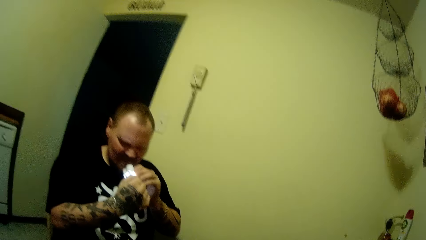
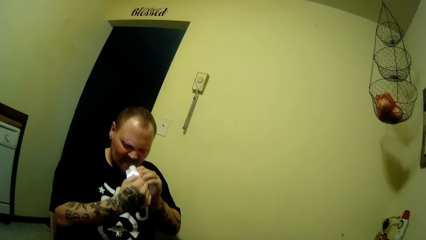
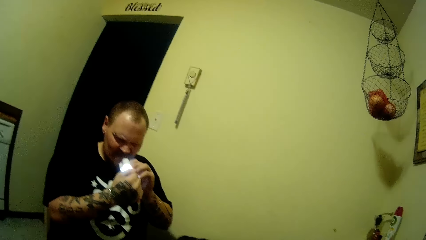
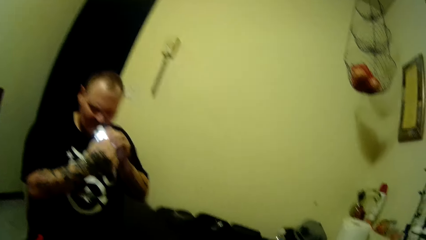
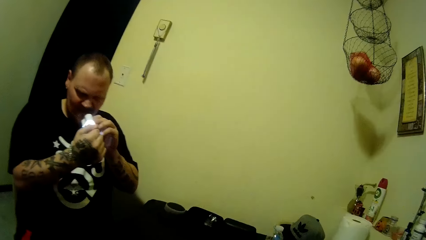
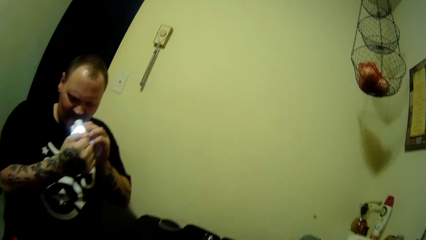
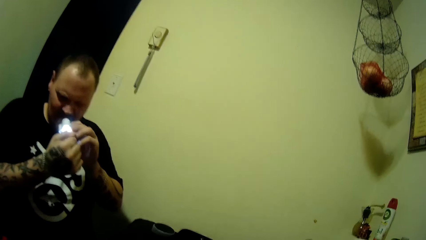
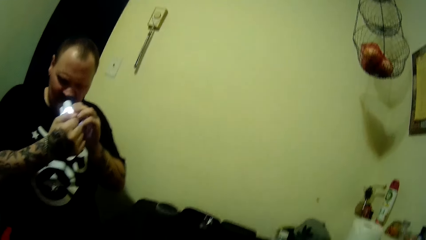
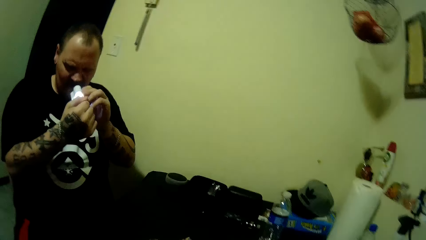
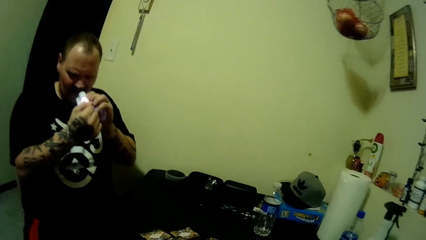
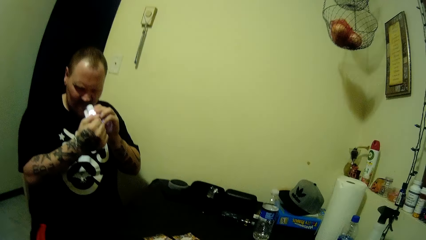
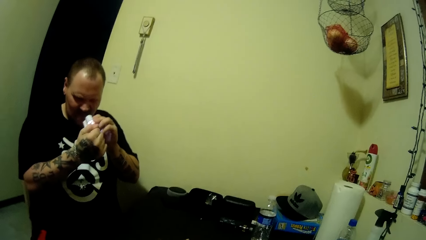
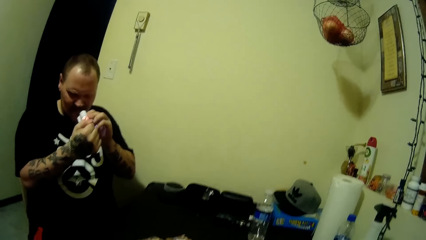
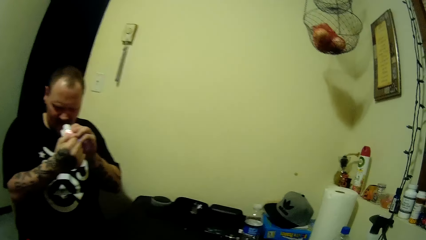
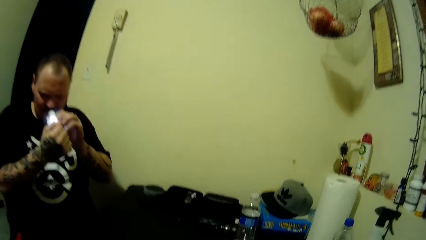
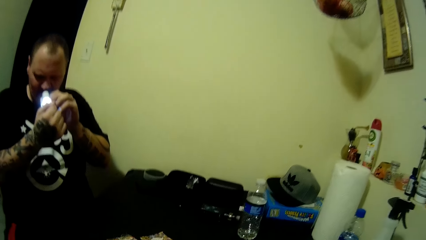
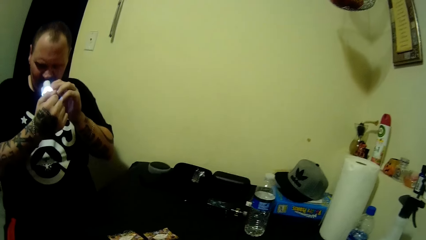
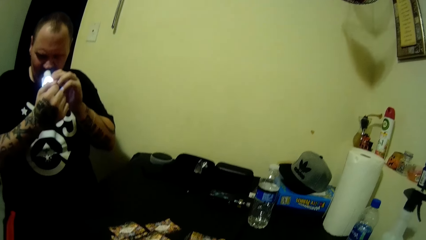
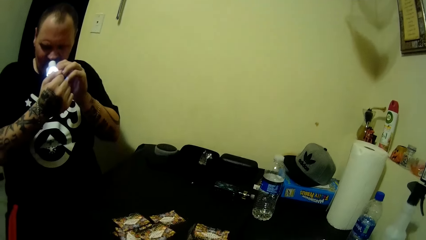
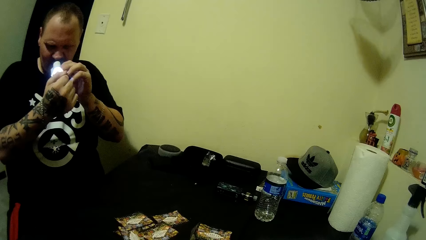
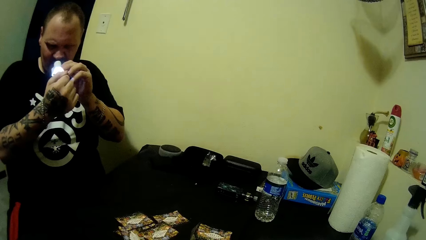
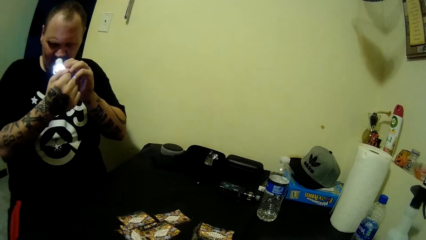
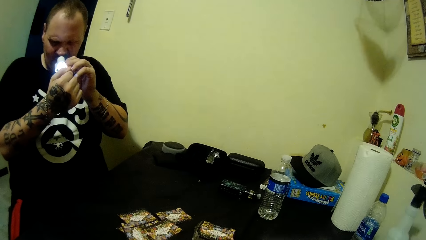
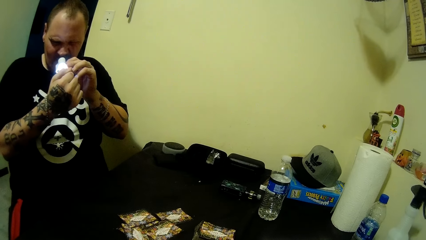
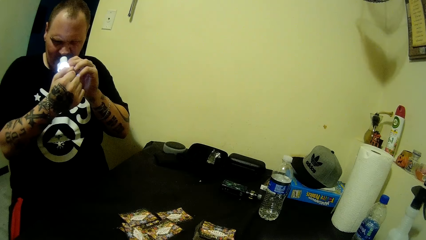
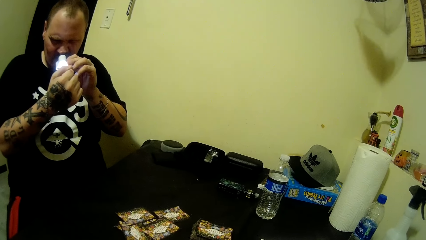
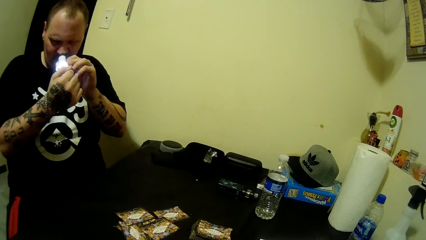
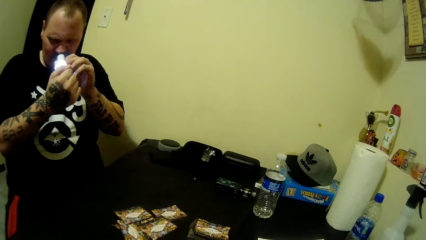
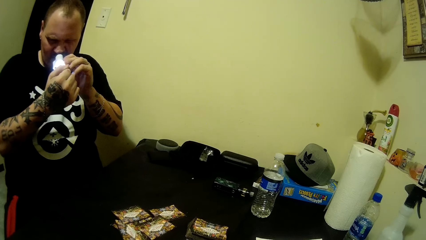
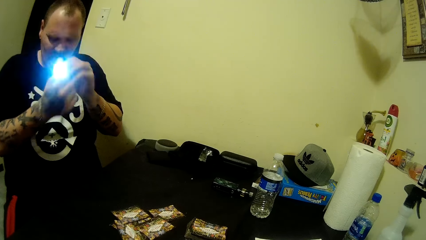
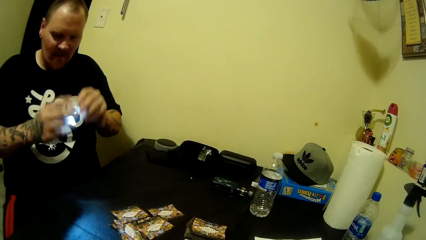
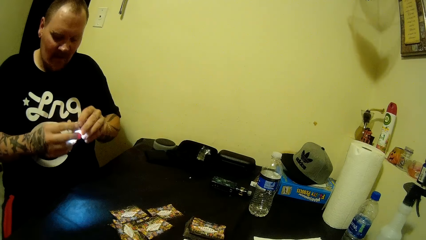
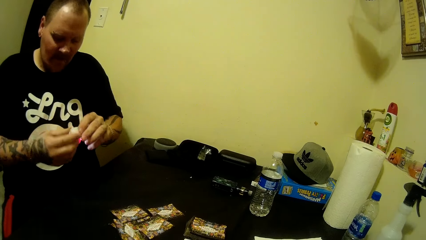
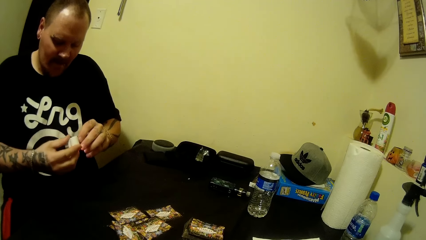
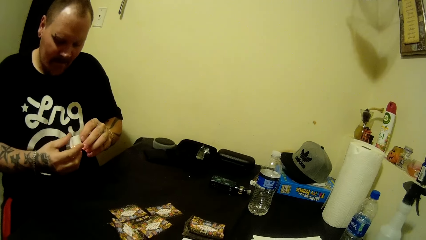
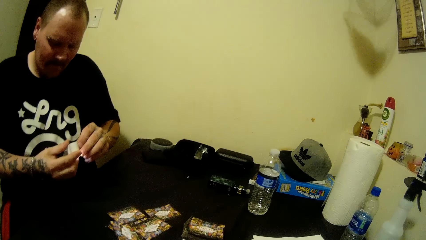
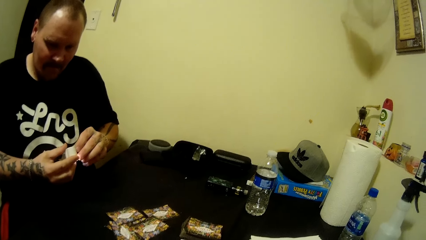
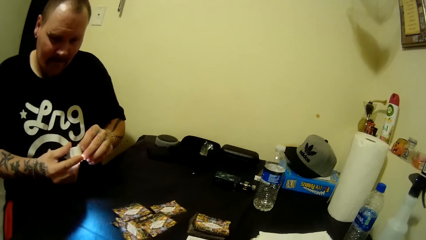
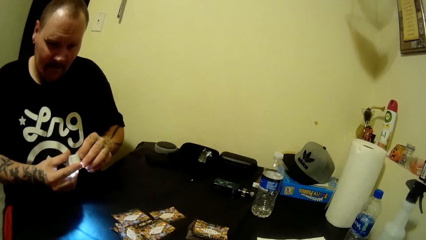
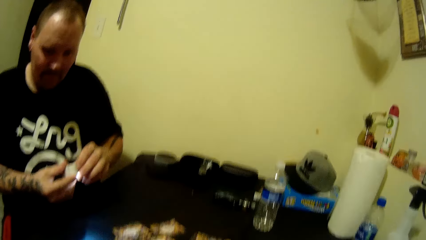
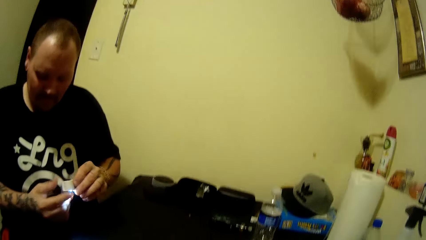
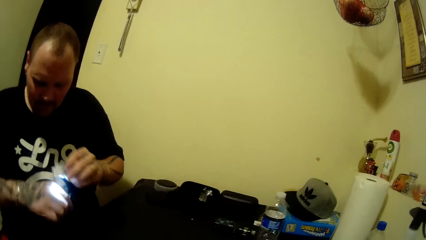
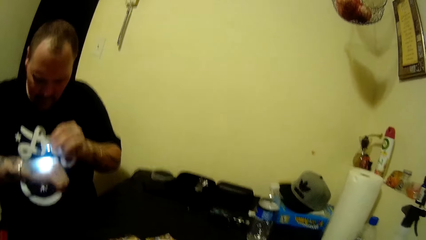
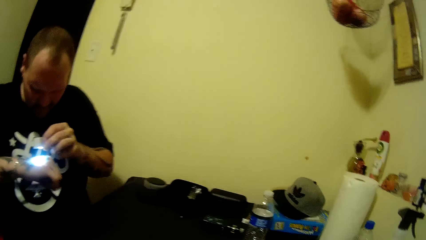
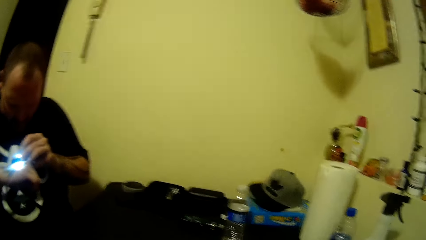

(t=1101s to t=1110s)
The man adjusts something.

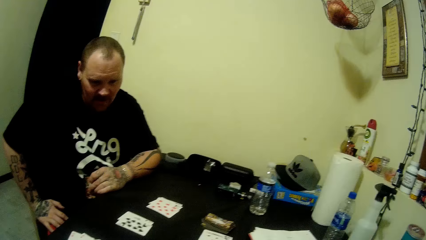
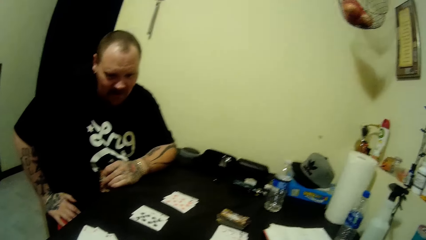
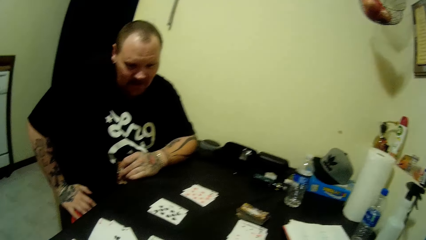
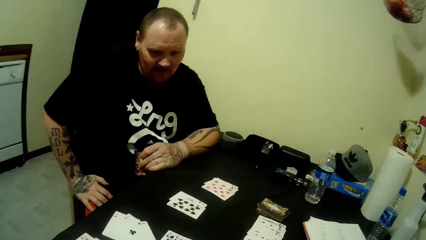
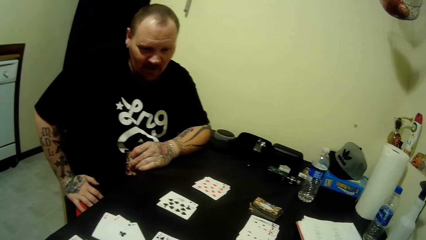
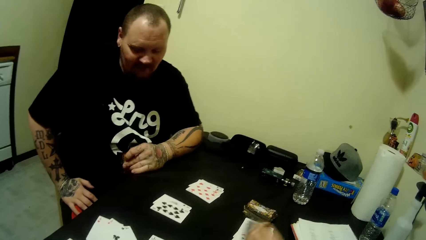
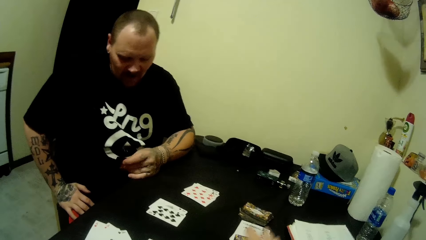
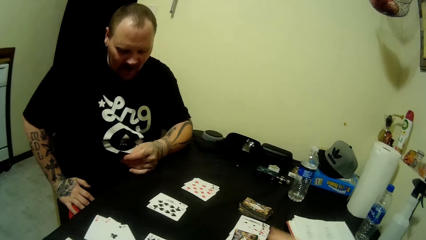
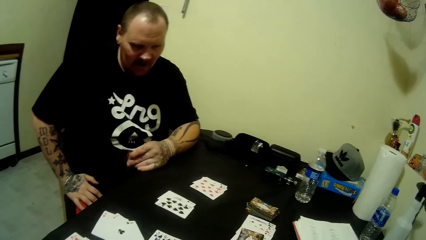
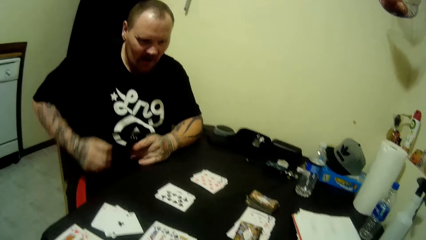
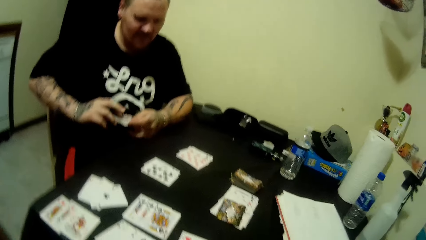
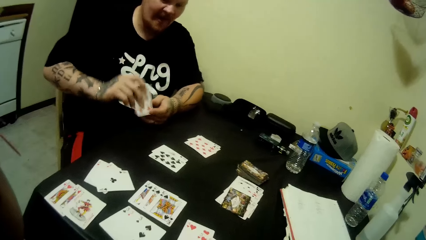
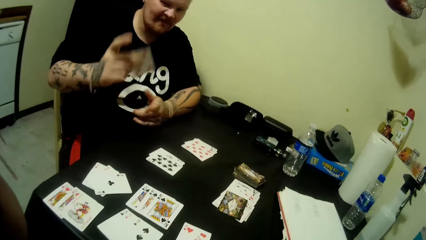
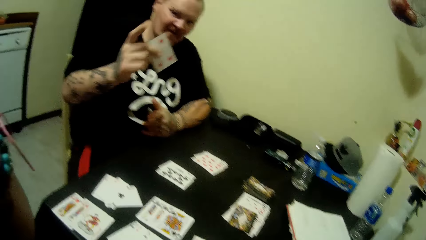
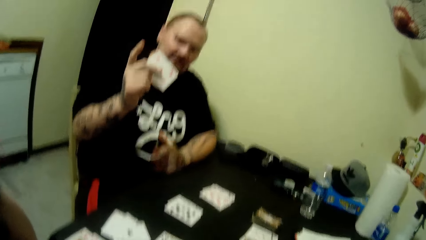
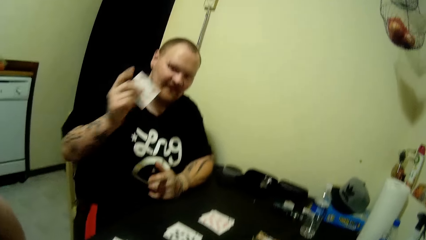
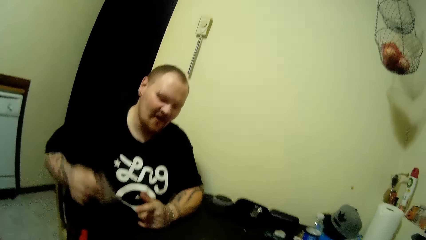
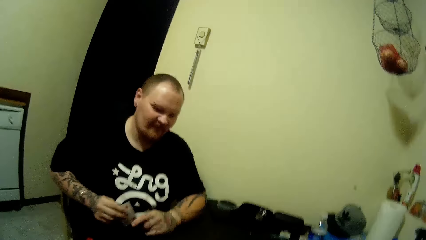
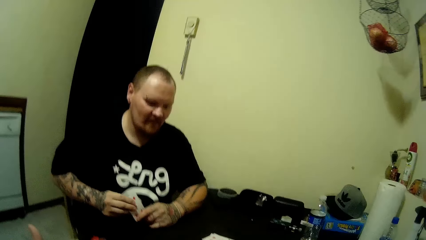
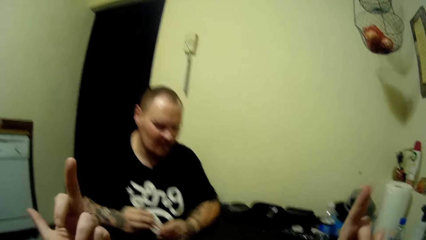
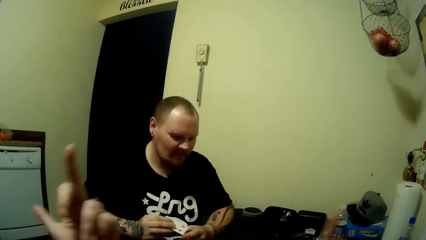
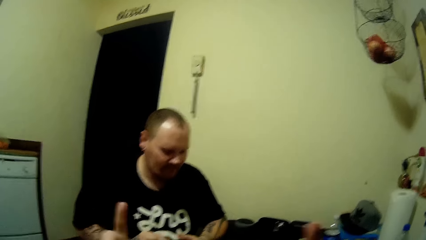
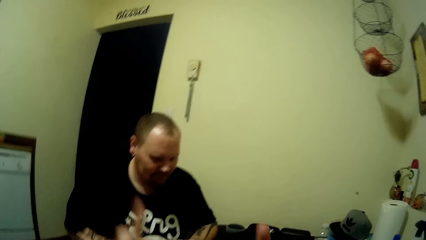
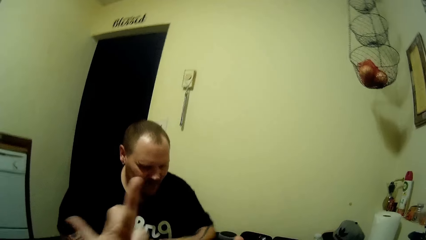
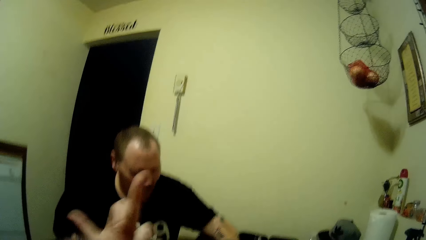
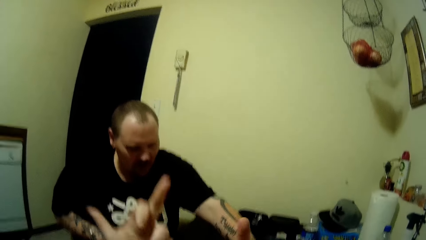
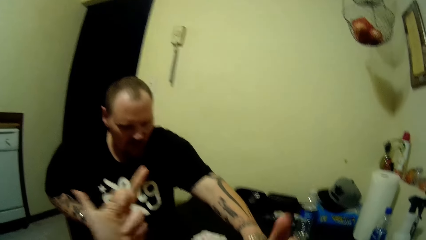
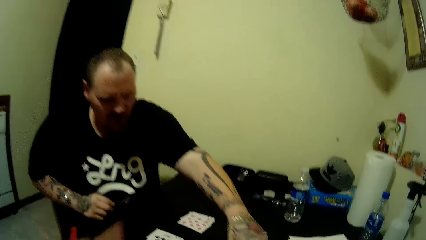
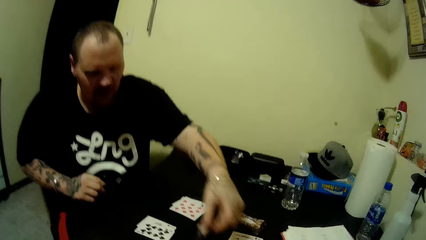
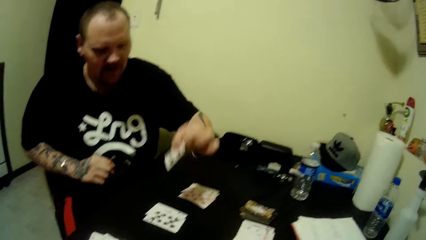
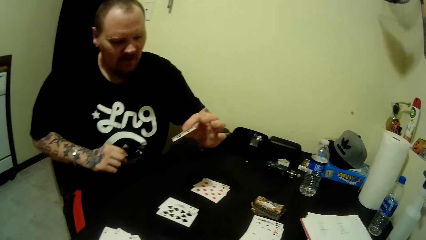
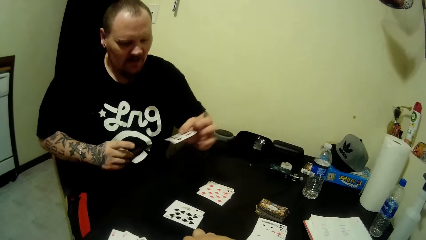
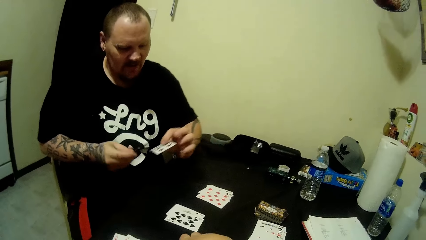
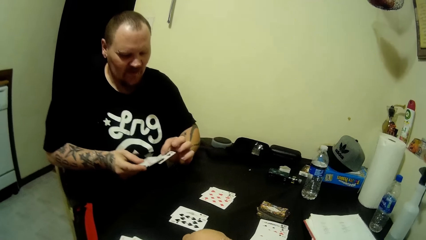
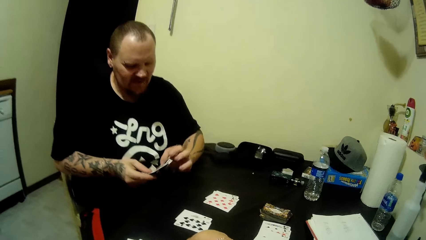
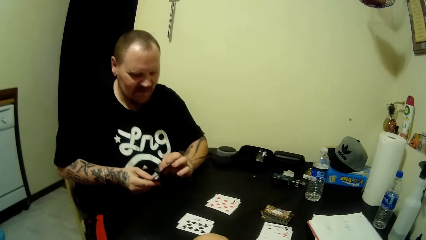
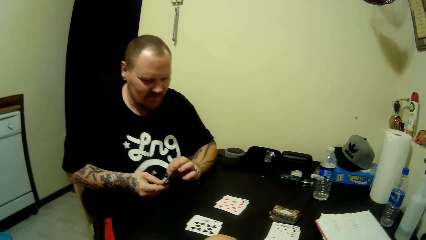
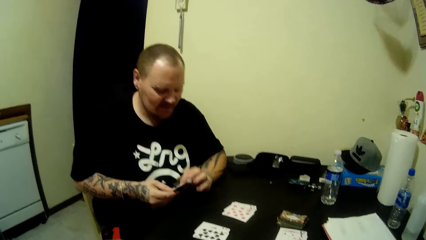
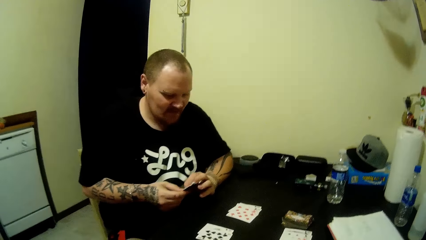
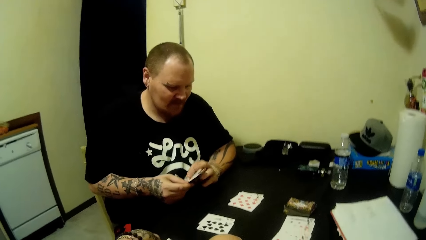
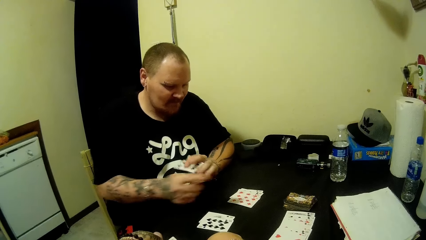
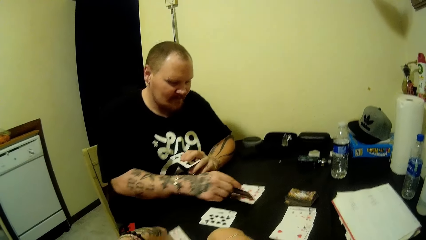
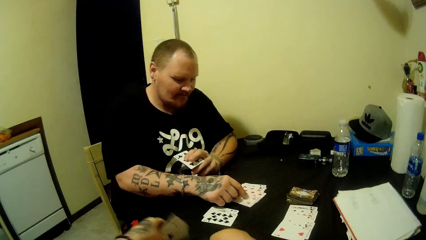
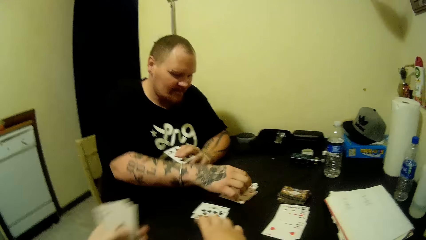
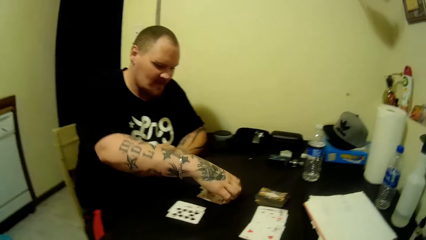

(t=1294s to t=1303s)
The camera wearer drops game cards on the table. The man lifts a game card using the right hand. The camera wearer makes finger gestures. The man picks up a game card on the table. The camera wearer picks up a card from the table. The man views the game card and puts the game card on the table.
